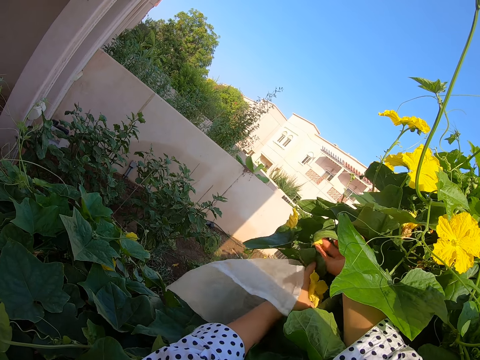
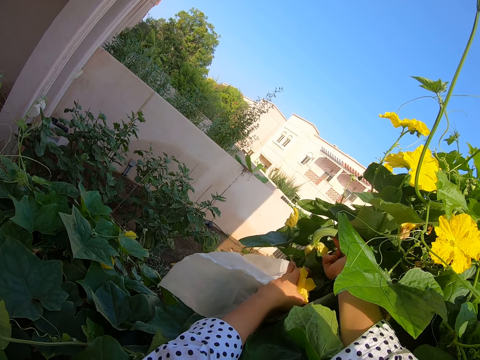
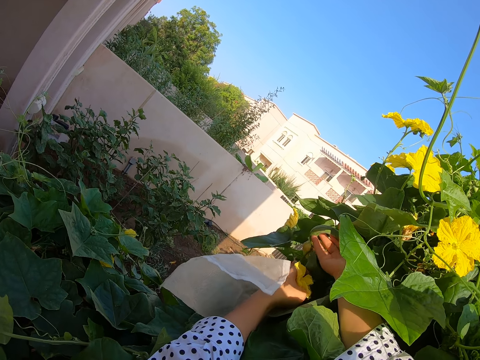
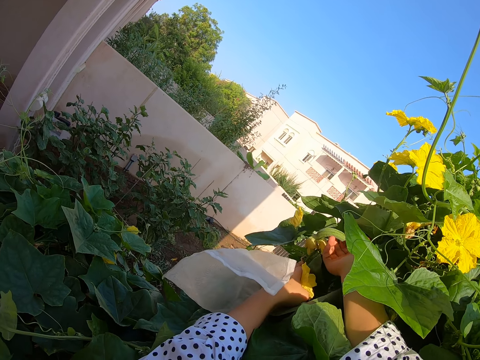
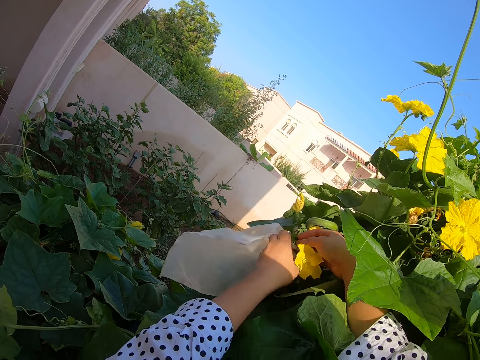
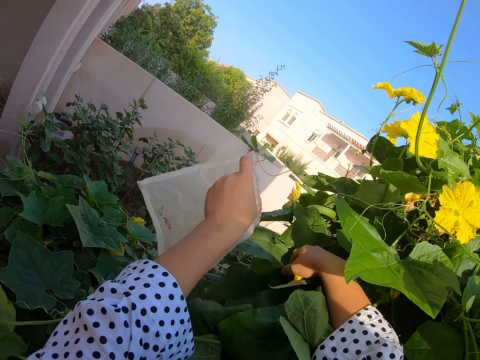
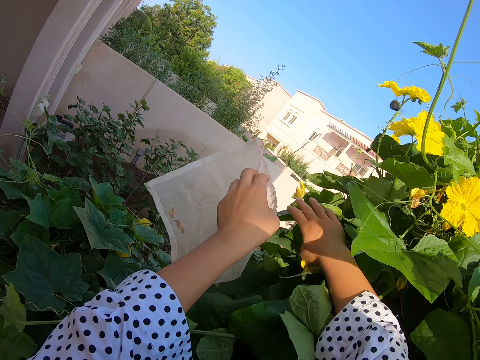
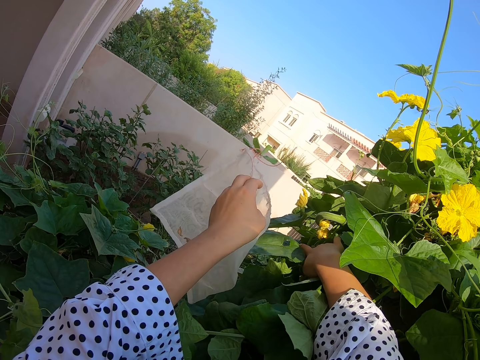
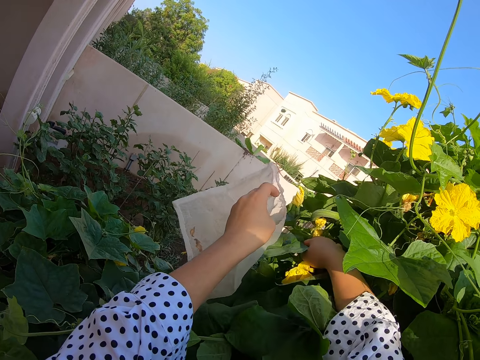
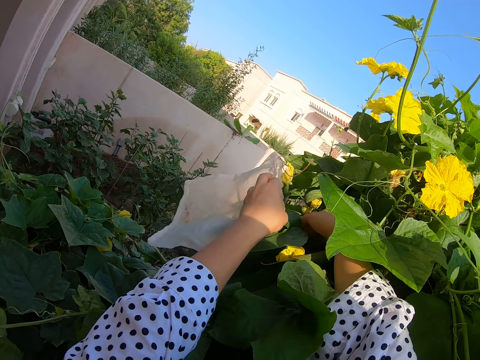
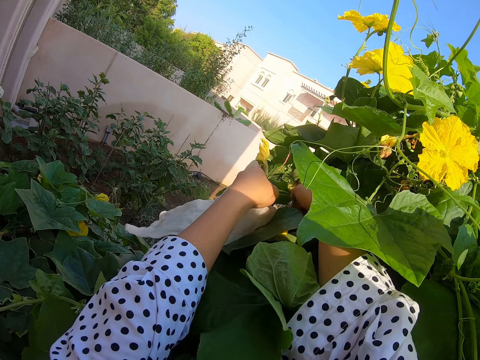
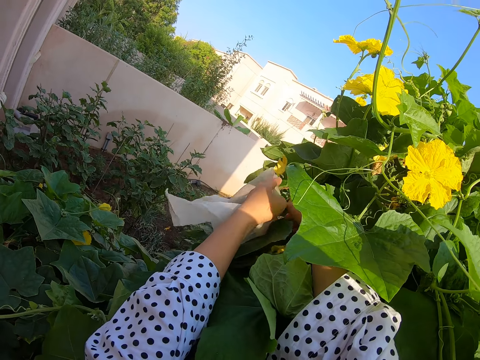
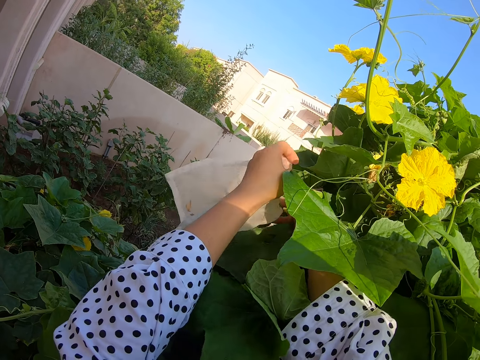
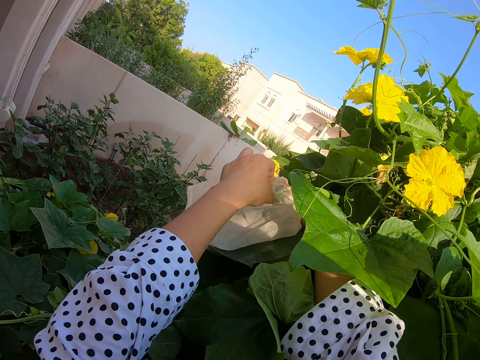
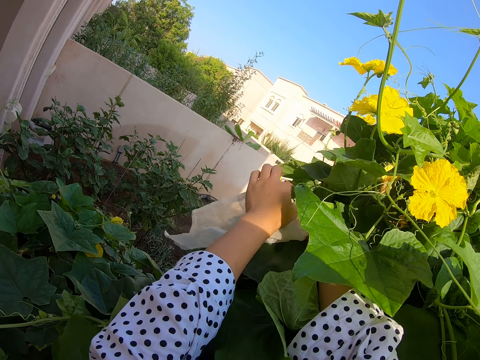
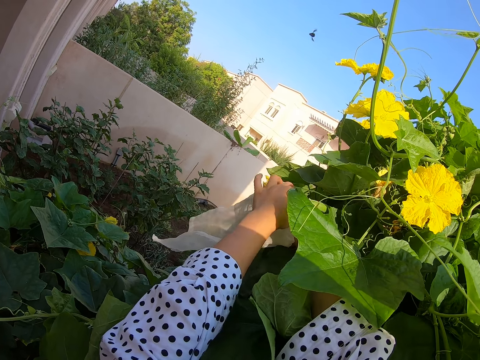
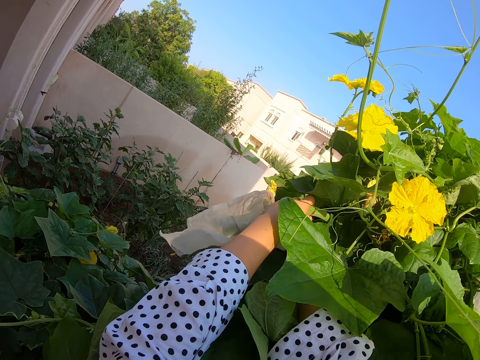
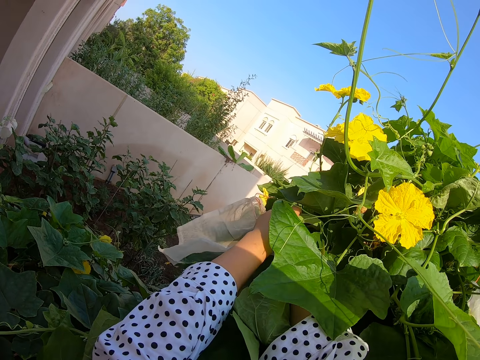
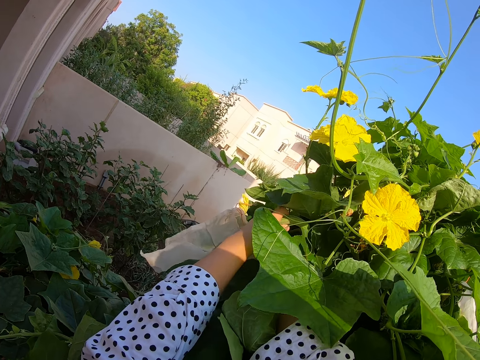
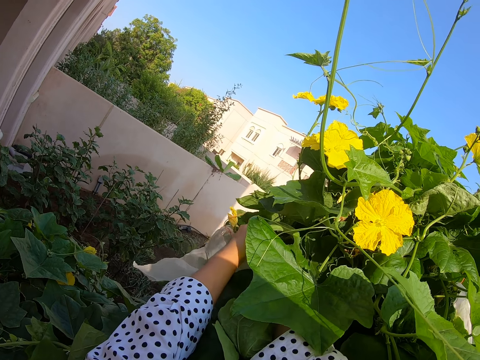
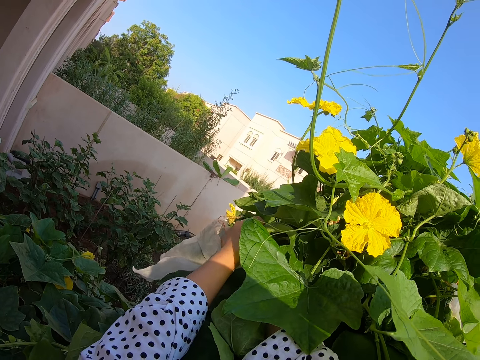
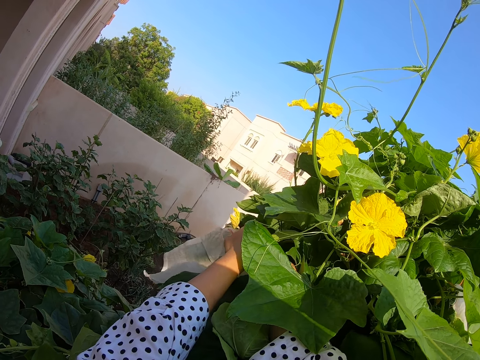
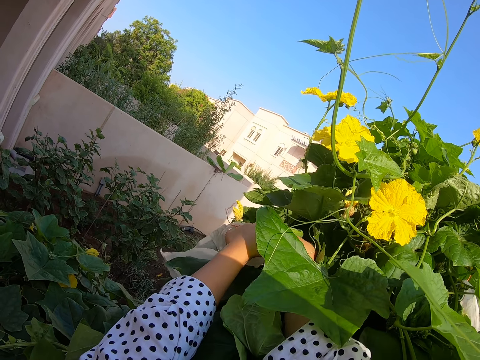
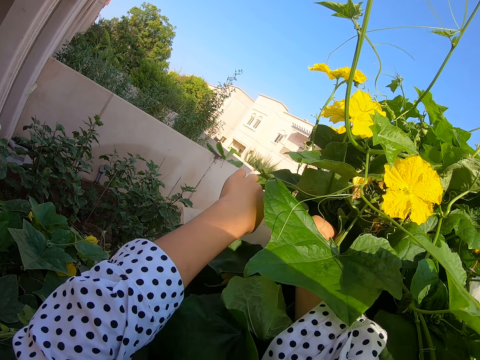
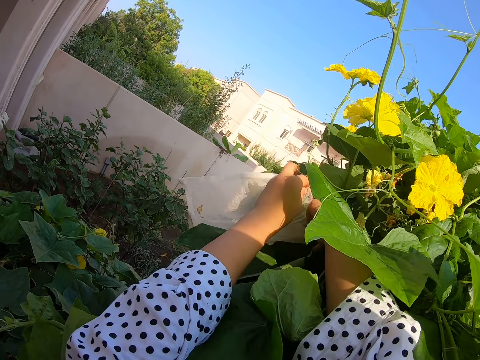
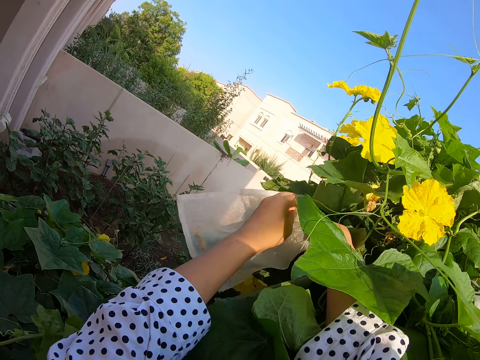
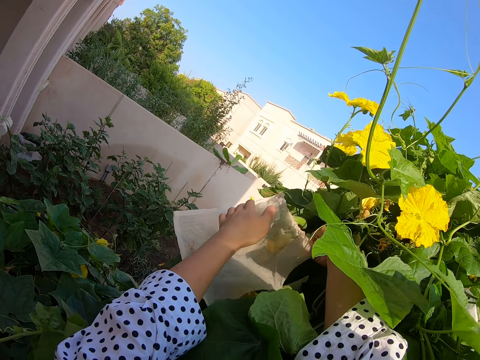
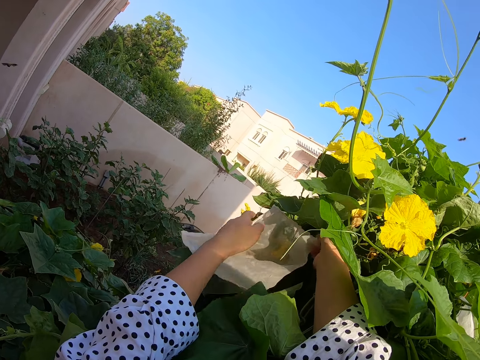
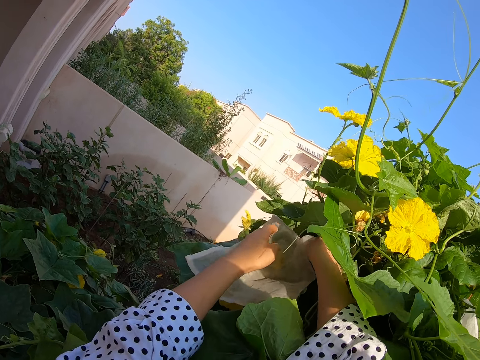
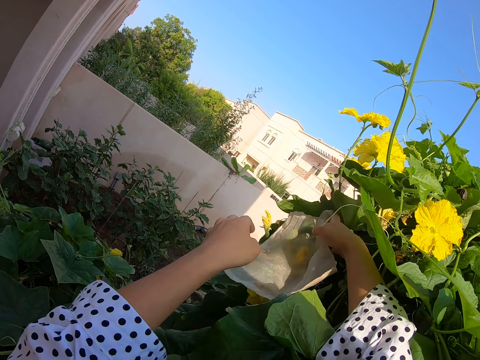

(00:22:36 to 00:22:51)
The camera wearer covers a flower with a bag.

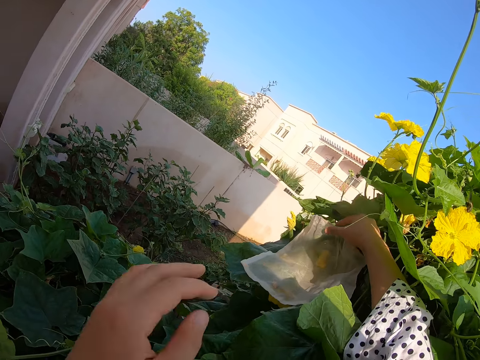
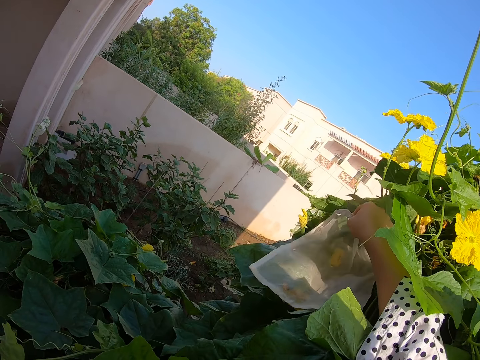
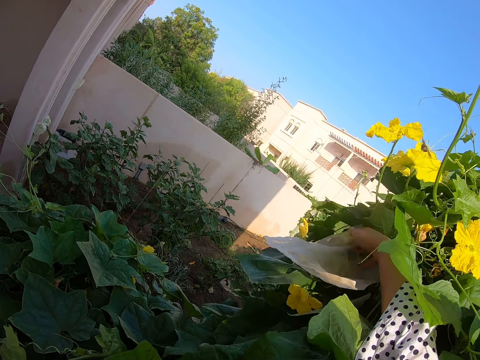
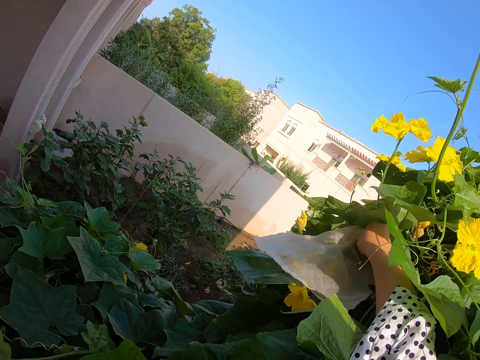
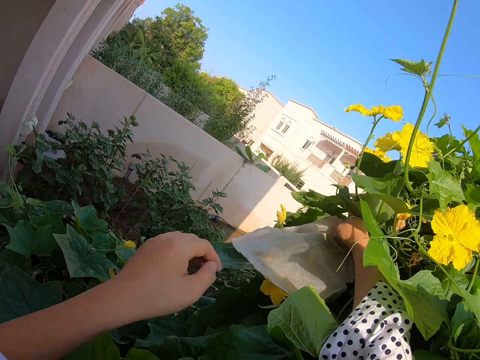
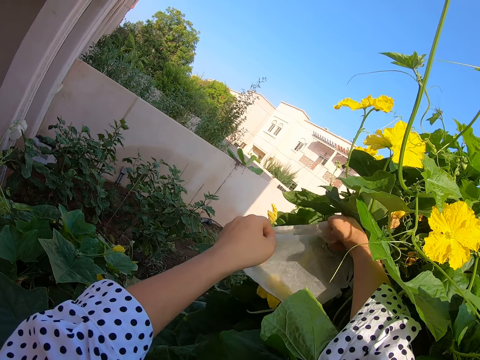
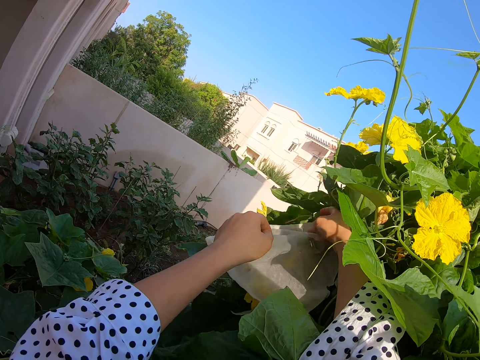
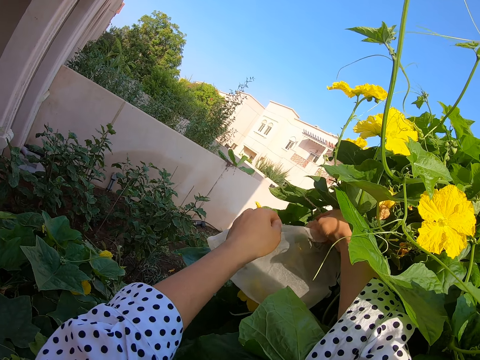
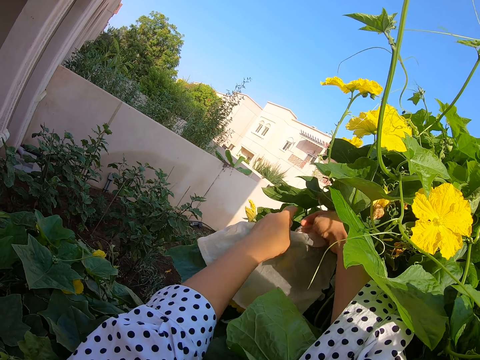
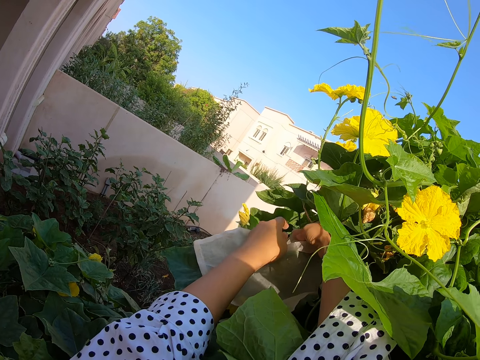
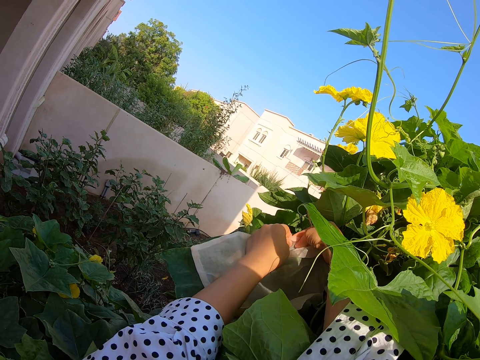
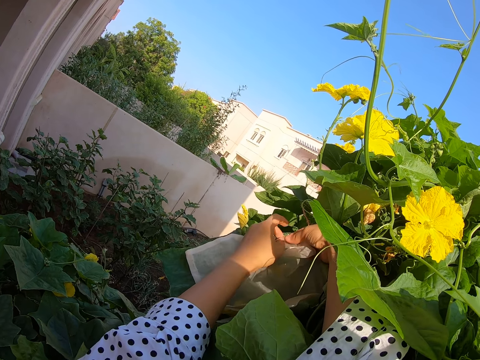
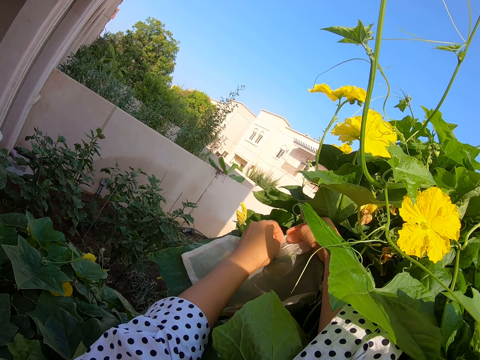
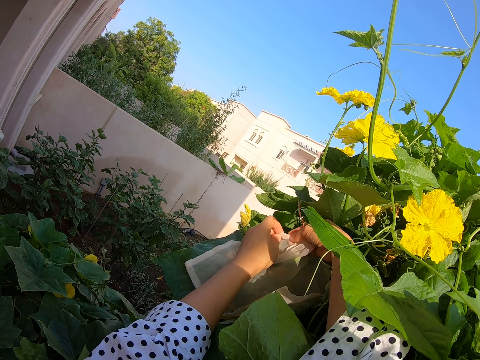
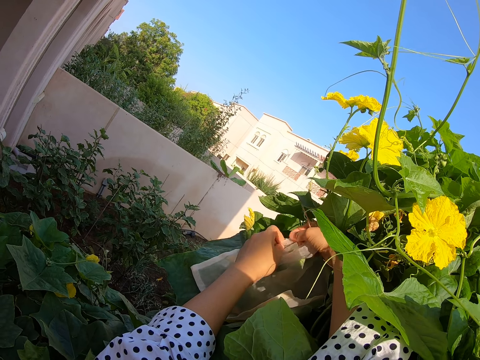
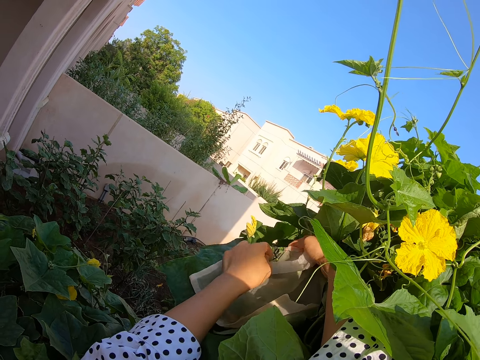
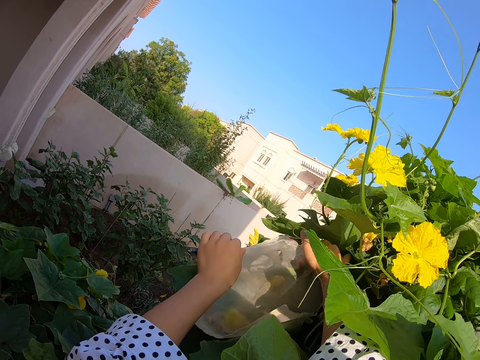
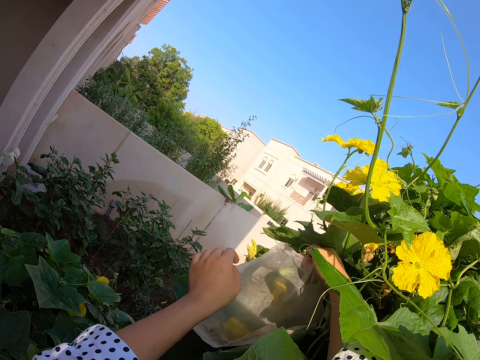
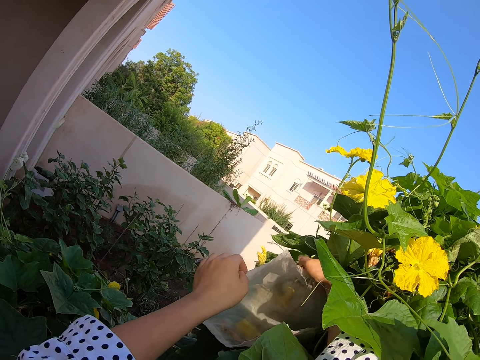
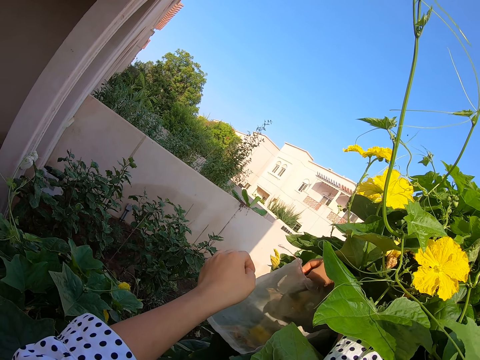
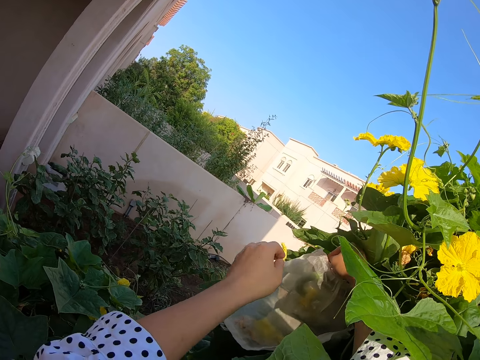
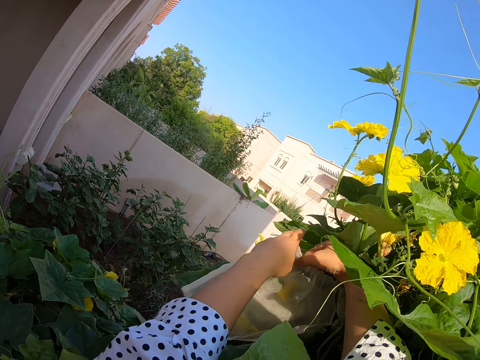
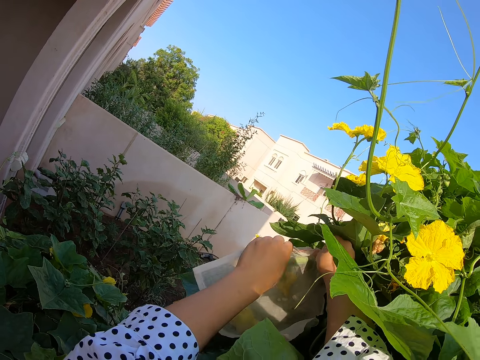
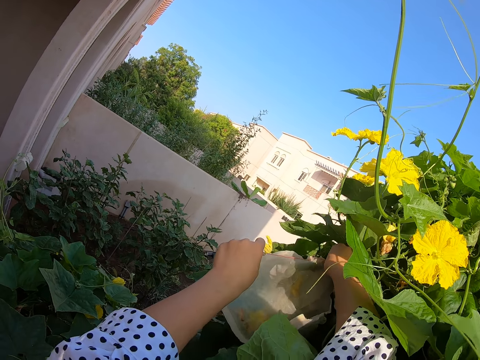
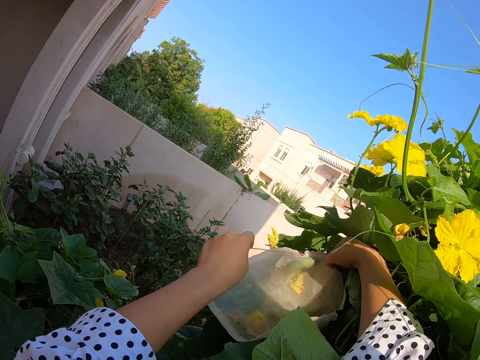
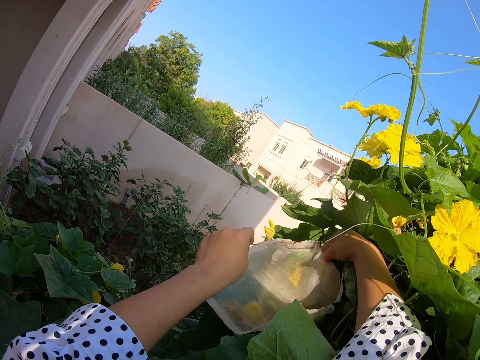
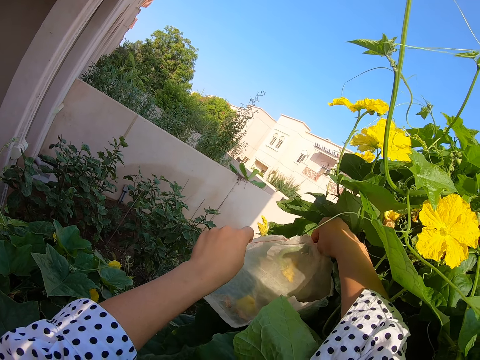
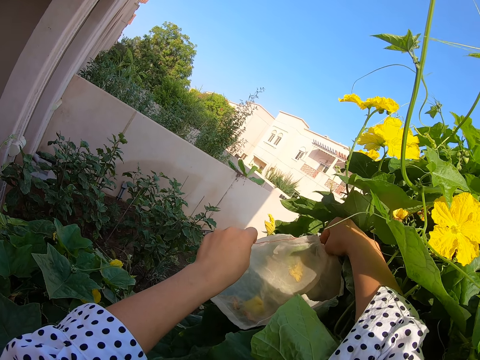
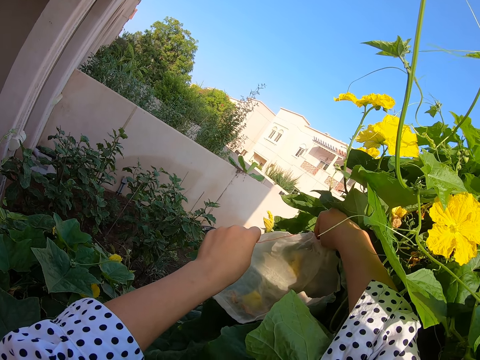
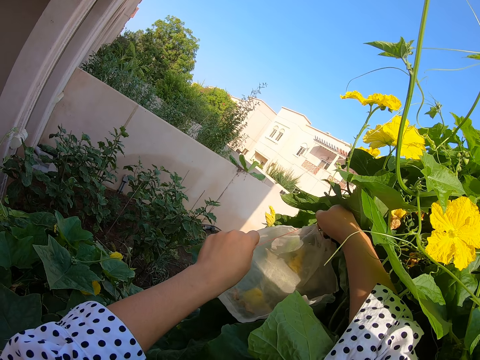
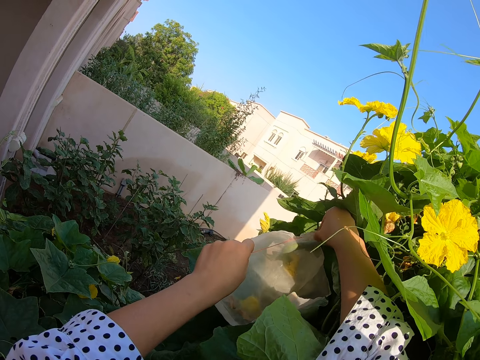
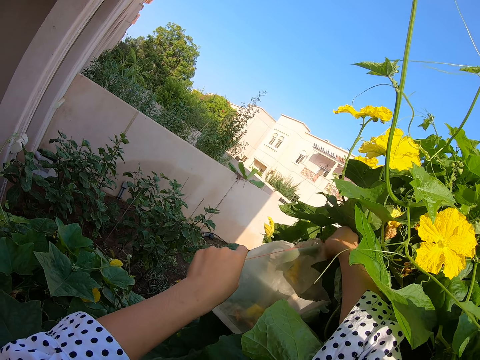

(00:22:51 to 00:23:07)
The camera wearer ties the nylon. They insert a leaf inside a paper bag.
